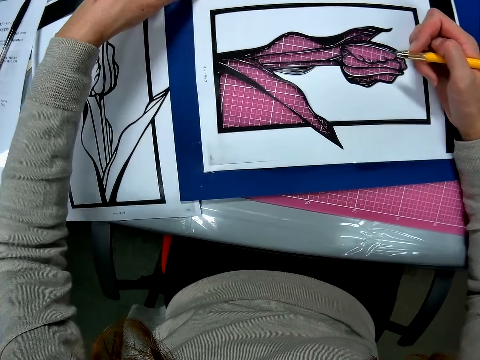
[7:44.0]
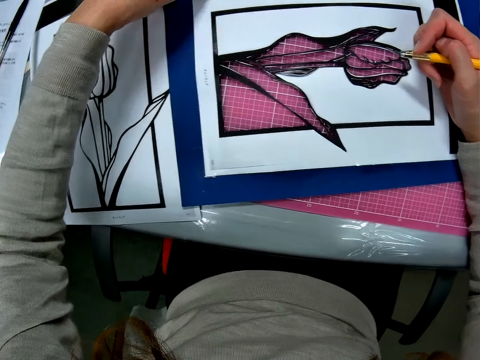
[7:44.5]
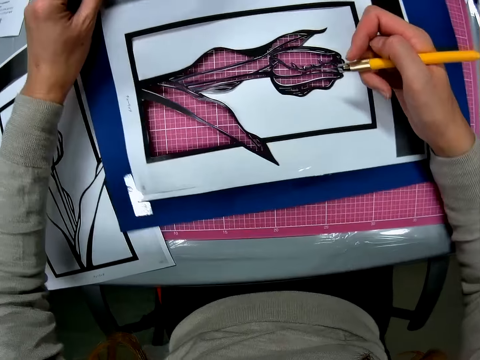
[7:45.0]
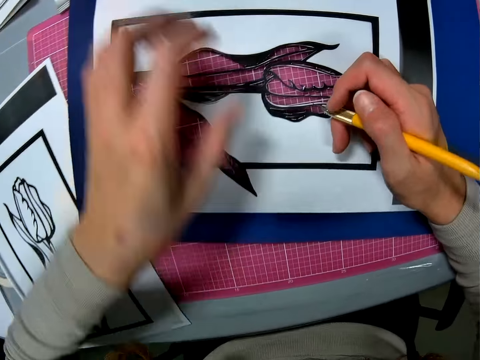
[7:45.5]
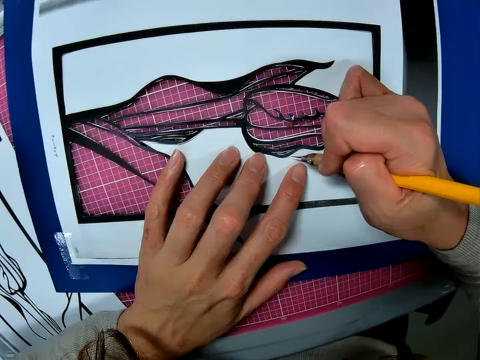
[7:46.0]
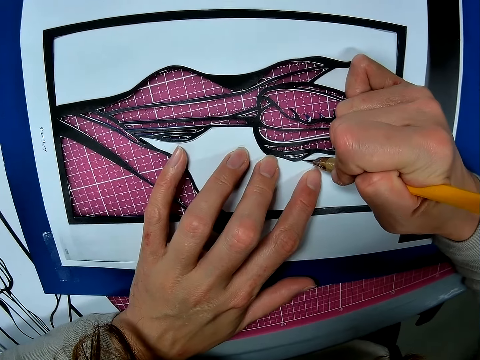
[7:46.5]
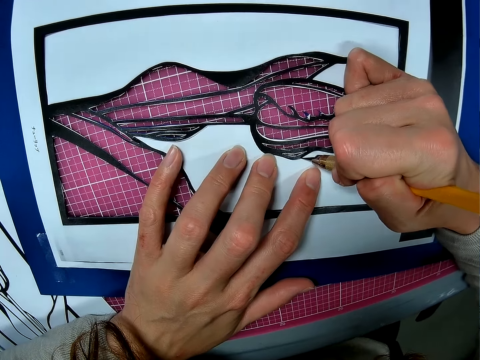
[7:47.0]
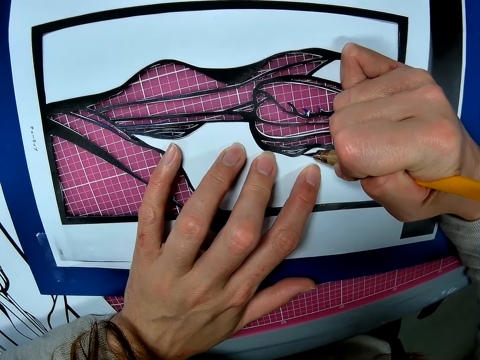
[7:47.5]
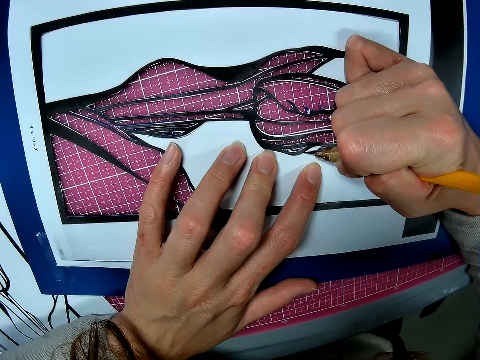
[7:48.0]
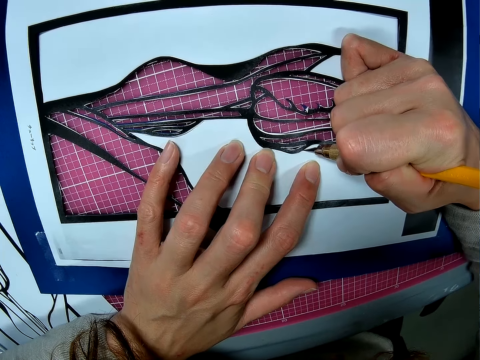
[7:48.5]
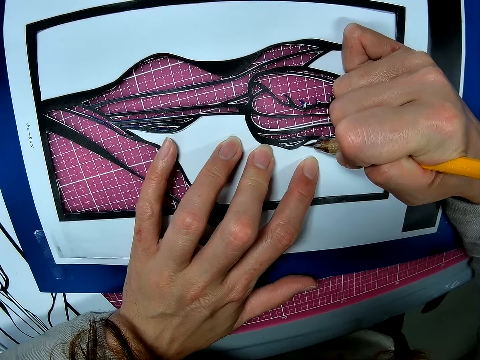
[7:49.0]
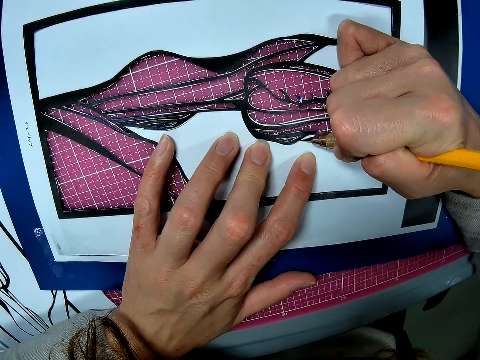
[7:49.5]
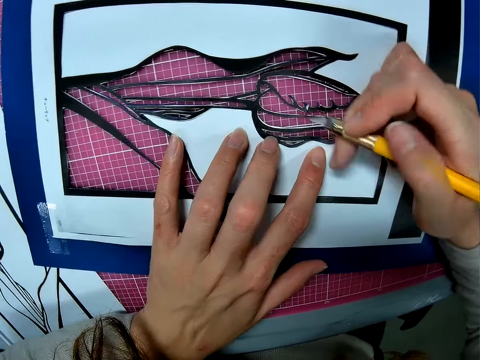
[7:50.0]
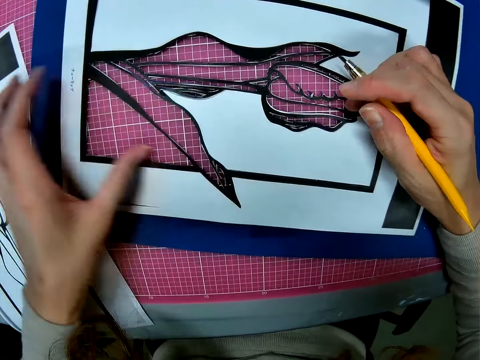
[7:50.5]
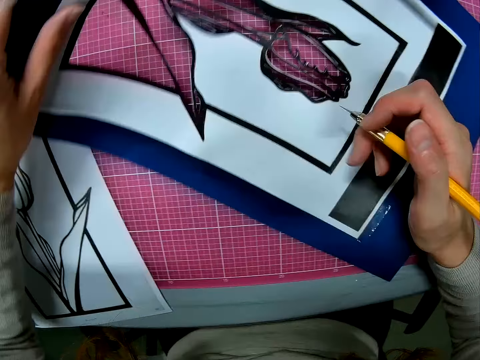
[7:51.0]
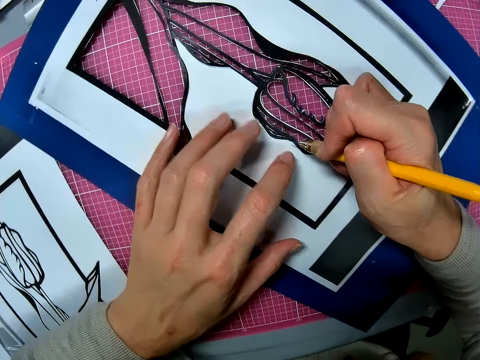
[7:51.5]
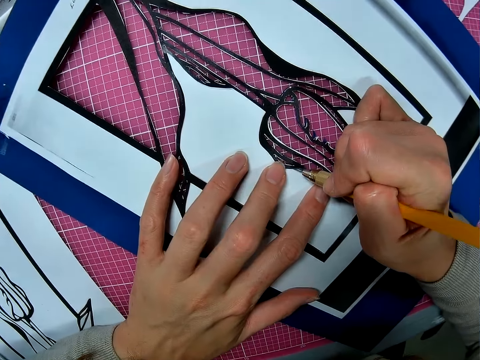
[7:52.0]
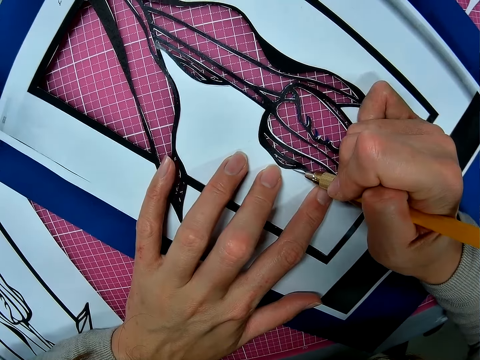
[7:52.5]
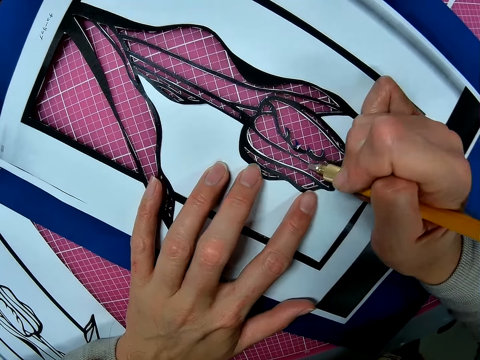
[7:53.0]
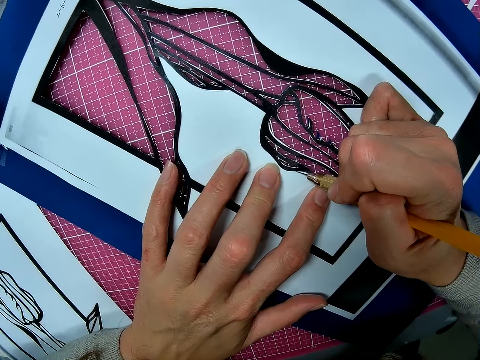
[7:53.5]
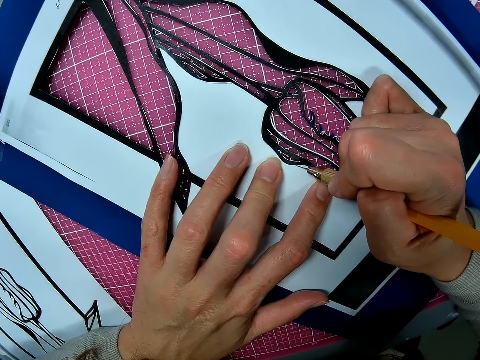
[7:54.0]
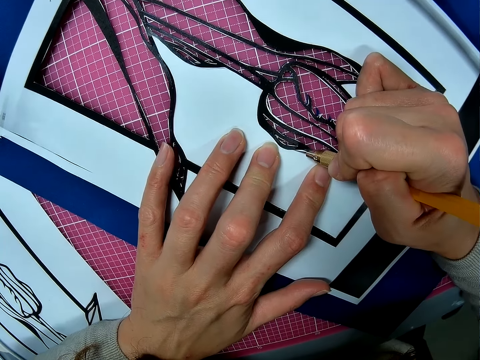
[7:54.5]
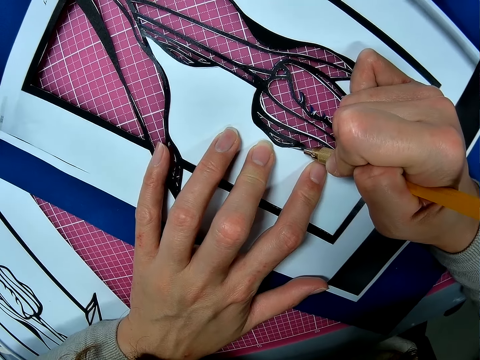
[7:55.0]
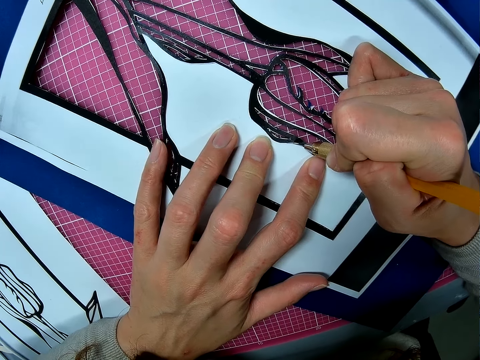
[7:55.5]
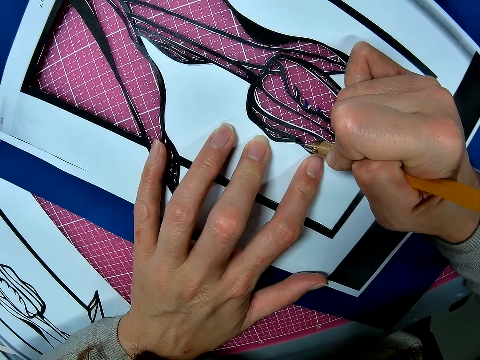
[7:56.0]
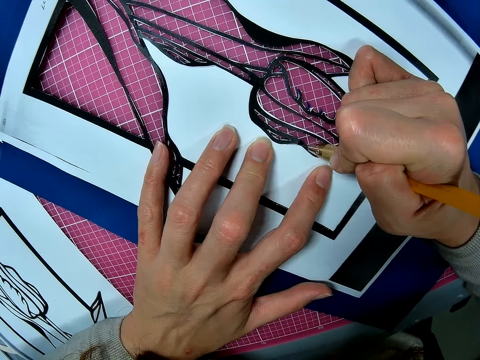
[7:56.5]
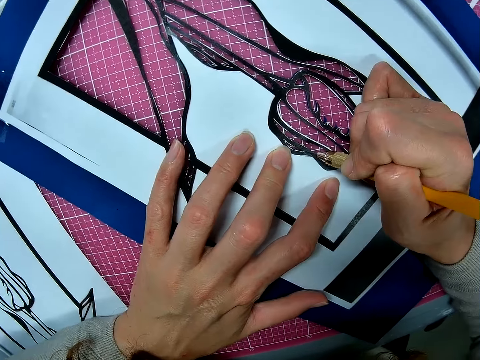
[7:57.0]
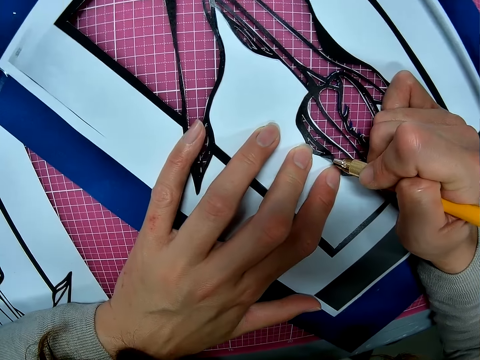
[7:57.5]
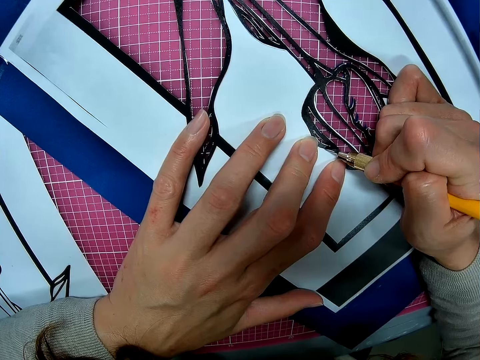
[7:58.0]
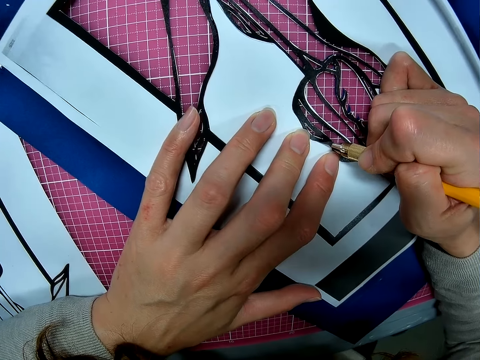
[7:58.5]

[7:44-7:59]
The camera wearer pulls the paper. They put the paper on the cutting mat. They hold the paper. They cut the paper with a craft knife. They pull the paper. They adjust the paper. They put the paper on the cutting mat. They cut the paper with the craft knife.

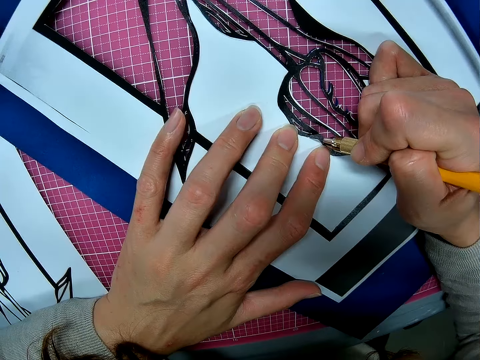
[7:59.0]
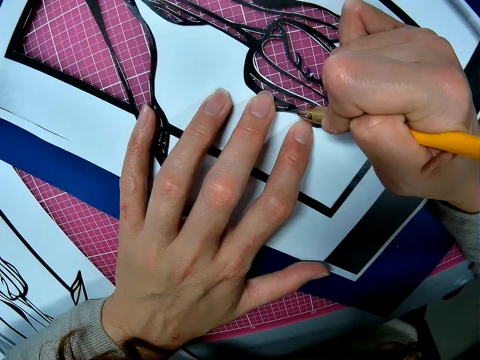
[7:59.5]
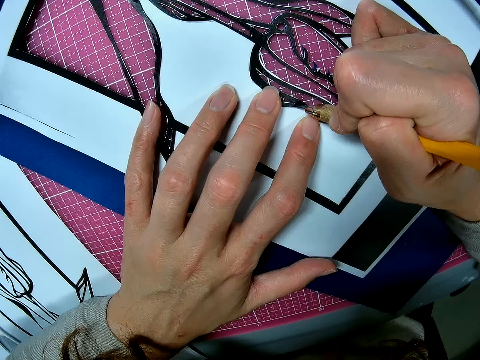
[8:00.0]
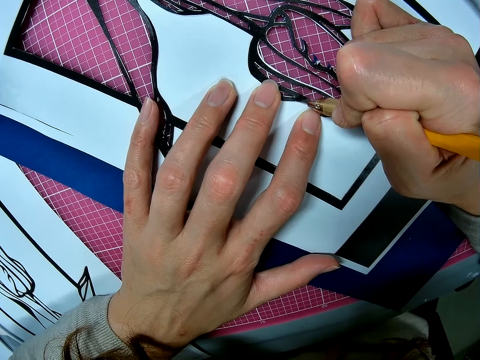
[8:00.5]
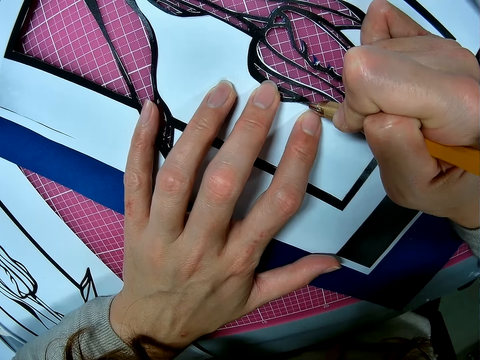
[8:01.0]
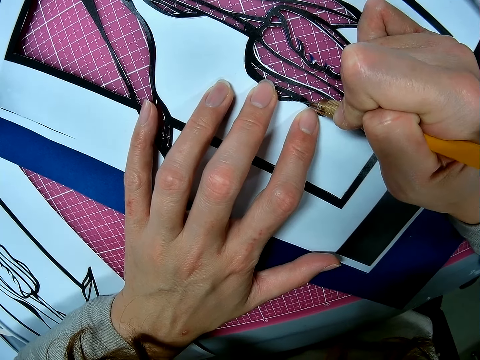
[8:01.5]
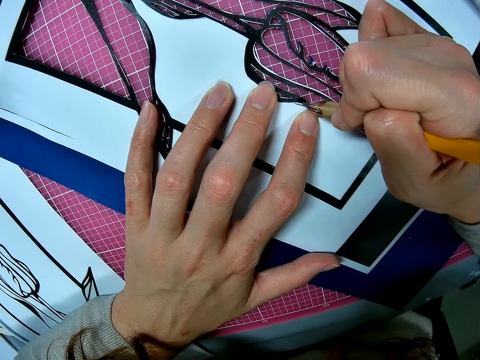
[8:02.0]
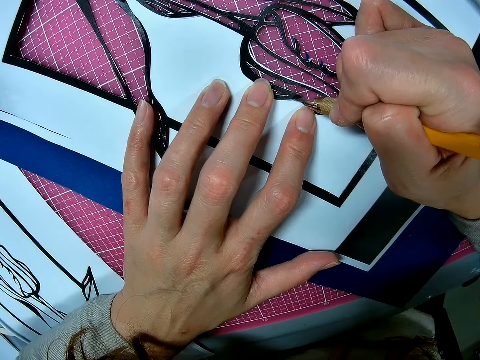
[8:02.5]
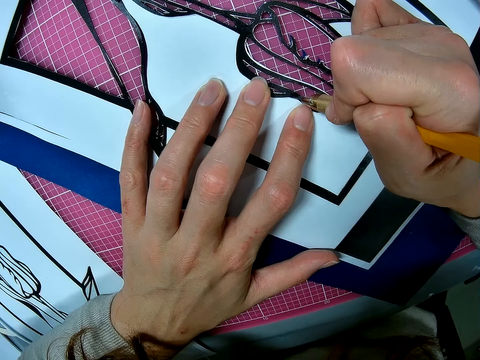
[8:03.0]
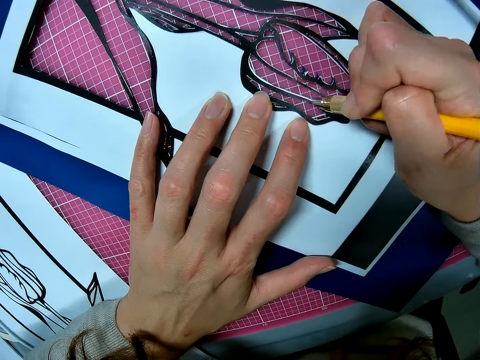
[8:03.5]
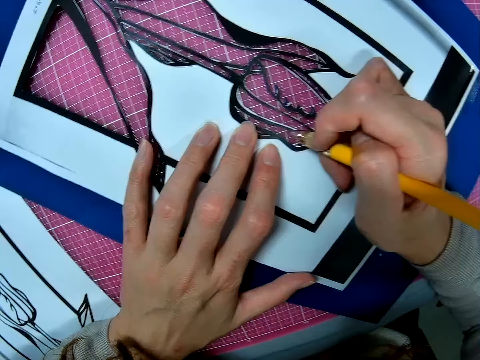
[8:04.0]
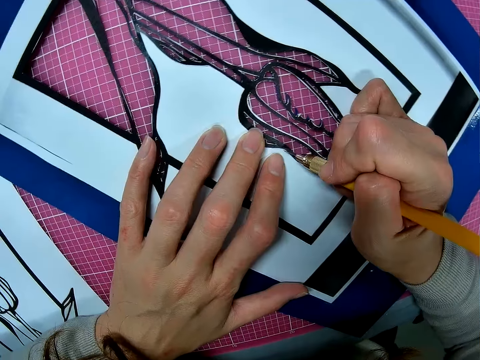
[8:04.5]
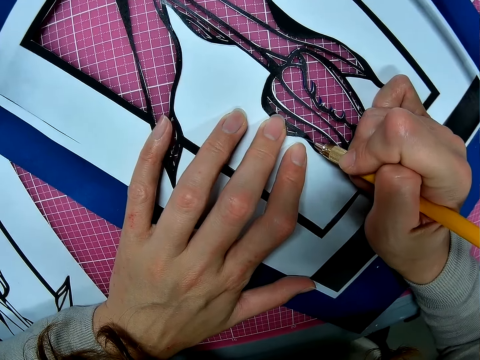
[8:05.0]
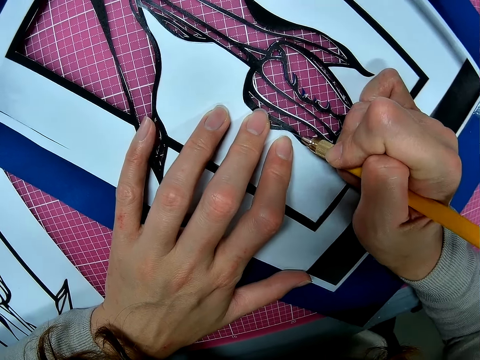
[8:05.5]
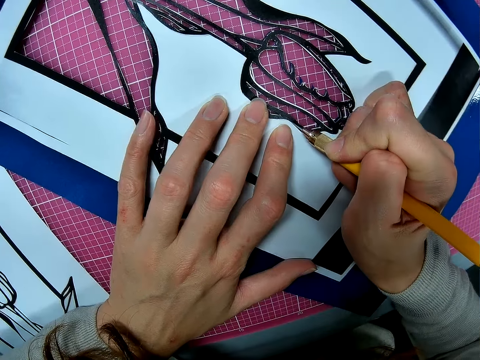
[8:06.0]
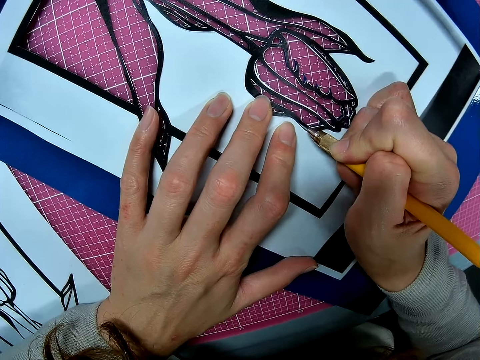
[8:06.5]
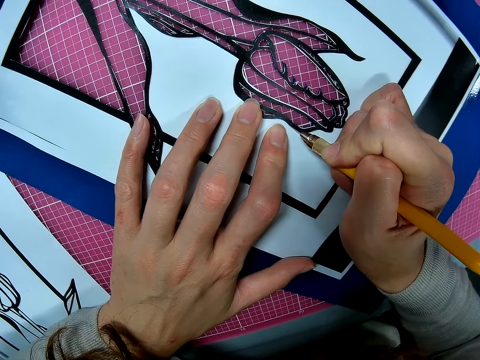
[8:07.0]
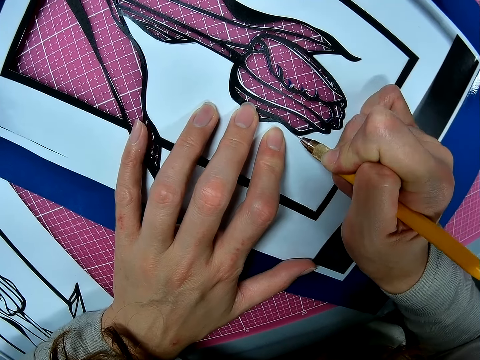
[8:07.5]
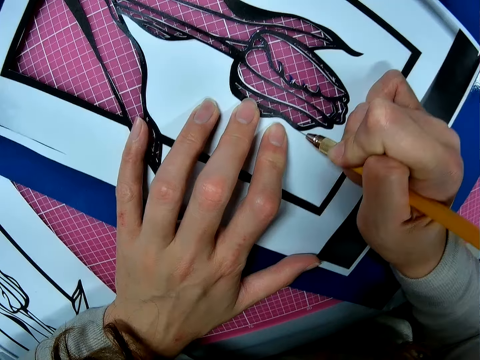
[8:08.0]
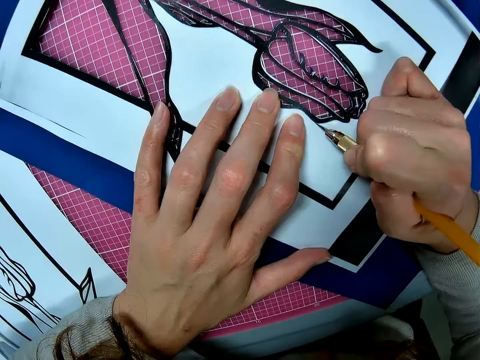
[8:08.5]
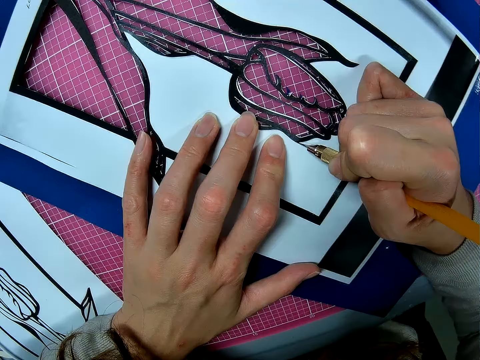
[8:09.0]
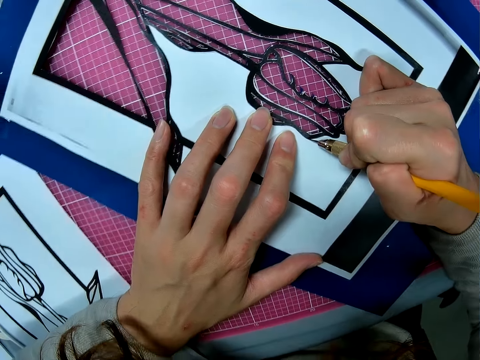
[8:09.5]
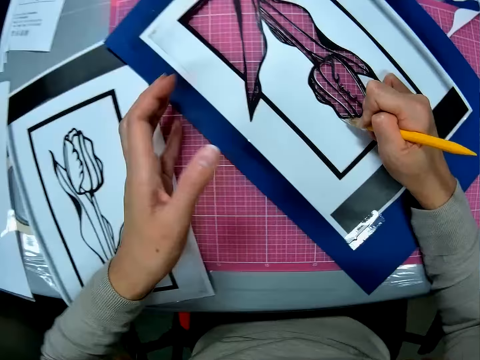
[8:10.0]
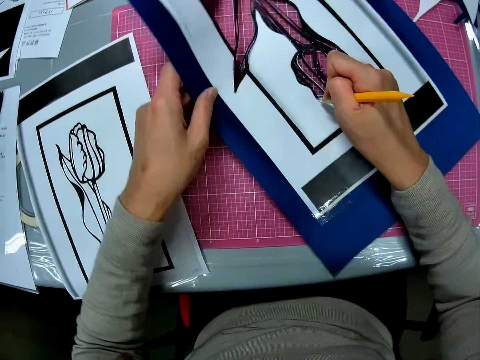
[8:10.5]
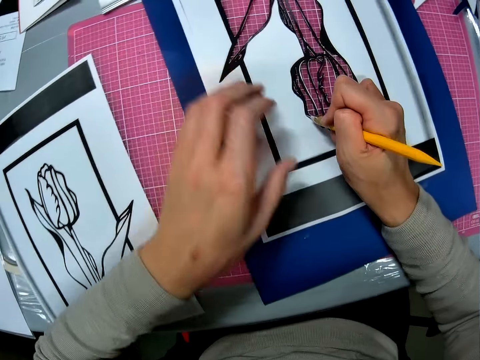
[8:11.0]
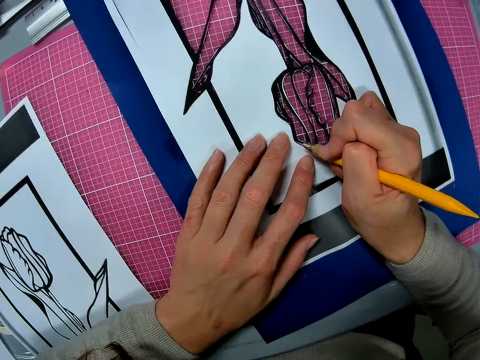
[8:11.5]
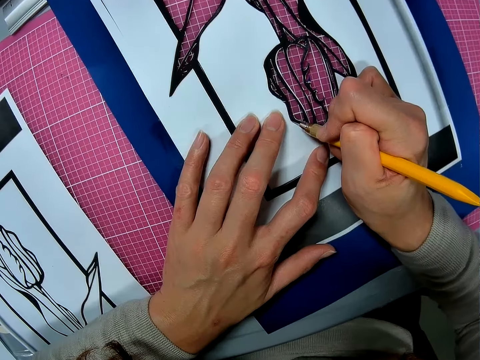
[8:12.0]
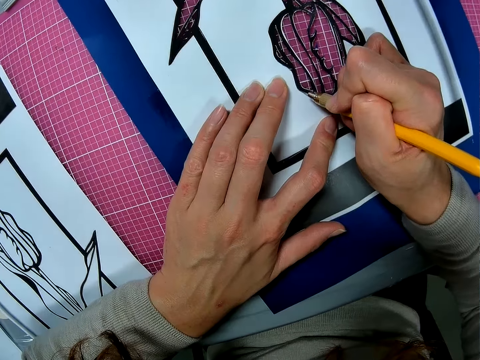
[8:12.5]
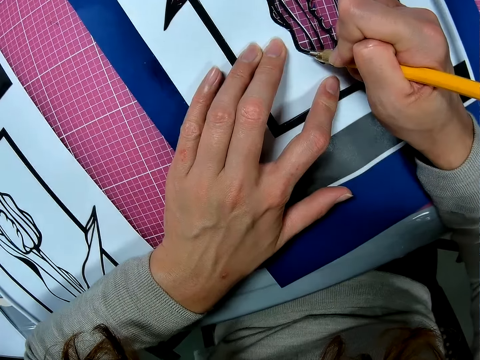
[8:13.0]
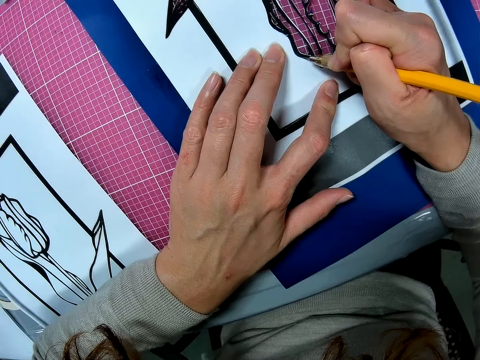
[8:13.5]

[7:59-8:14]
The camera wearer rotates the paper. They cut the paper with a craft knife.
